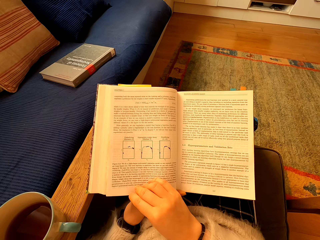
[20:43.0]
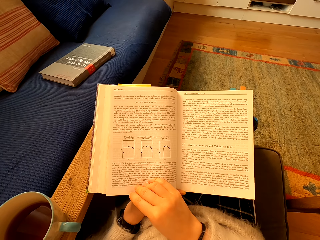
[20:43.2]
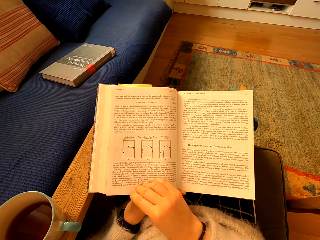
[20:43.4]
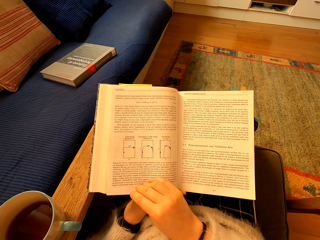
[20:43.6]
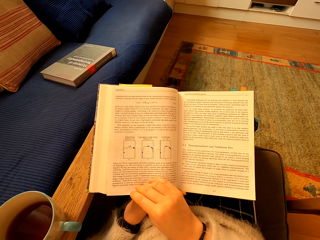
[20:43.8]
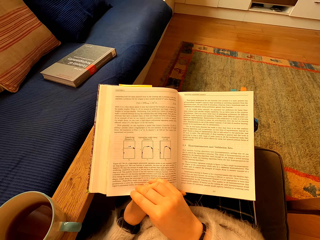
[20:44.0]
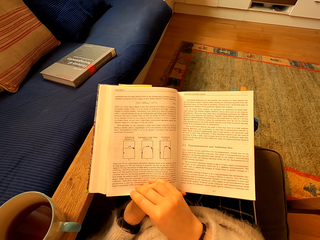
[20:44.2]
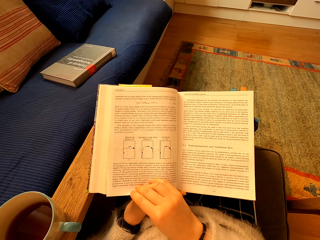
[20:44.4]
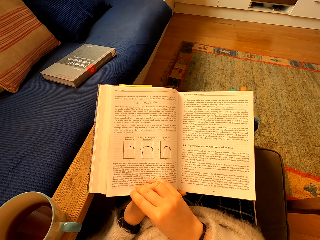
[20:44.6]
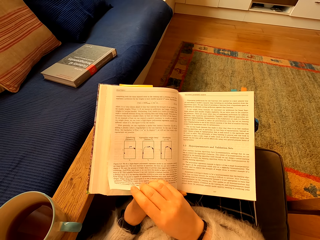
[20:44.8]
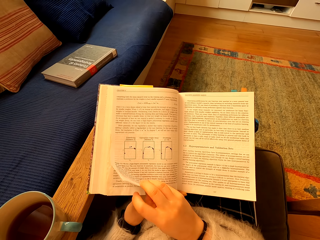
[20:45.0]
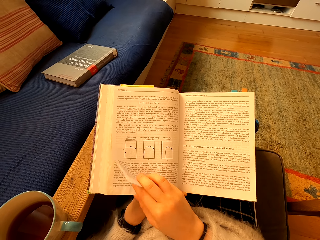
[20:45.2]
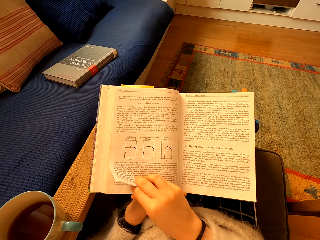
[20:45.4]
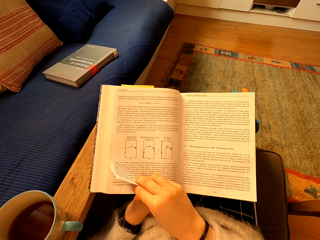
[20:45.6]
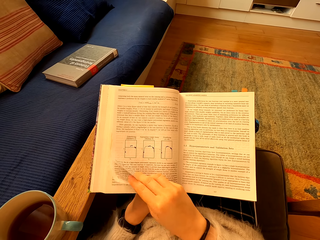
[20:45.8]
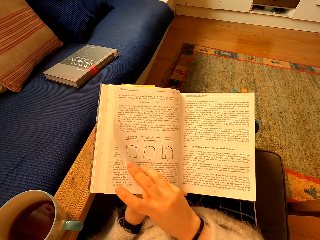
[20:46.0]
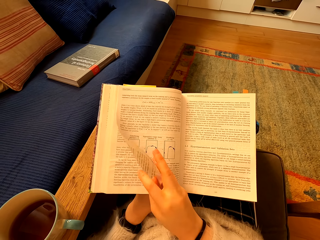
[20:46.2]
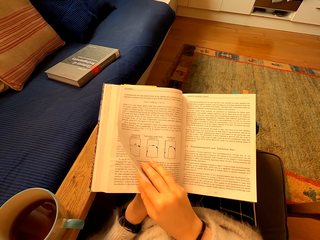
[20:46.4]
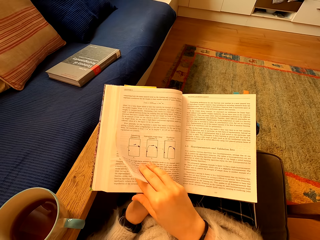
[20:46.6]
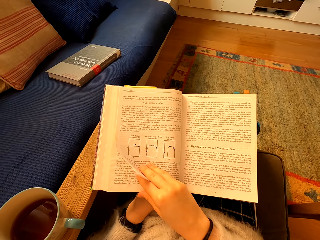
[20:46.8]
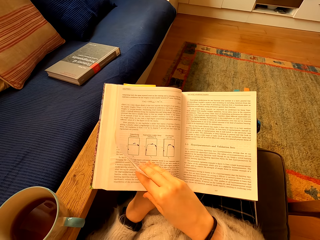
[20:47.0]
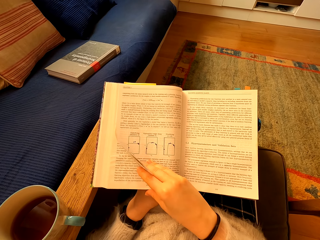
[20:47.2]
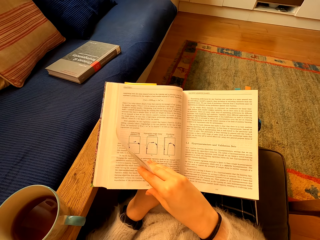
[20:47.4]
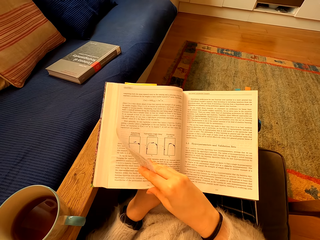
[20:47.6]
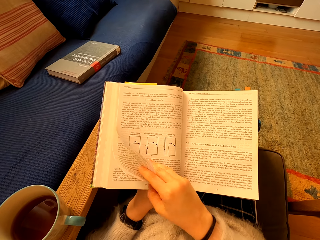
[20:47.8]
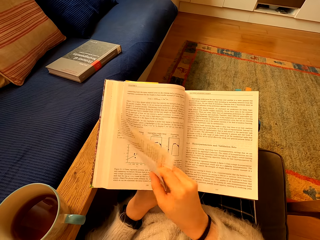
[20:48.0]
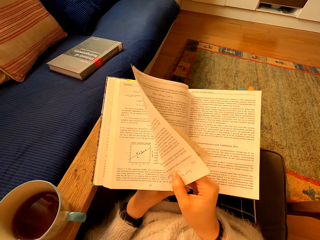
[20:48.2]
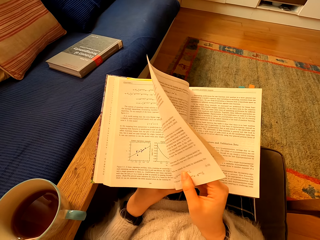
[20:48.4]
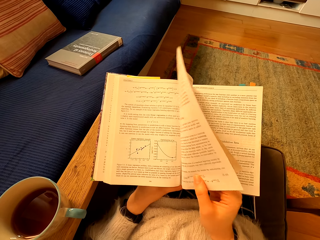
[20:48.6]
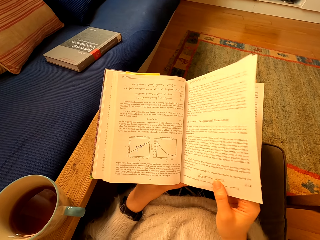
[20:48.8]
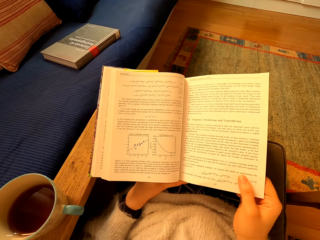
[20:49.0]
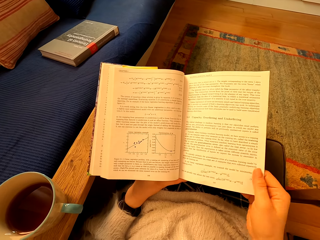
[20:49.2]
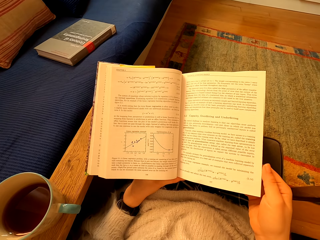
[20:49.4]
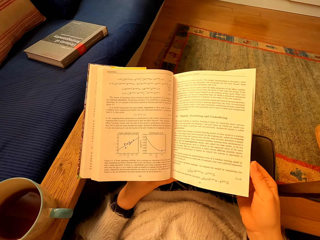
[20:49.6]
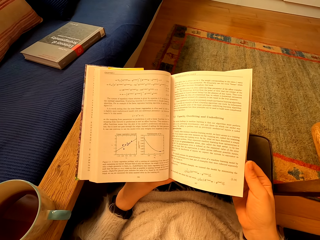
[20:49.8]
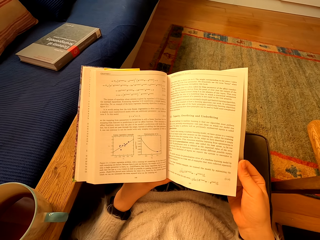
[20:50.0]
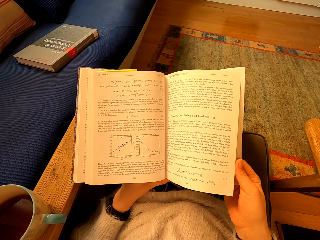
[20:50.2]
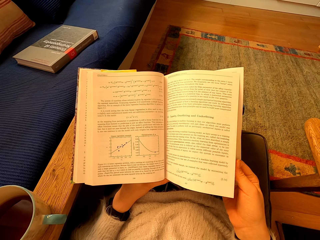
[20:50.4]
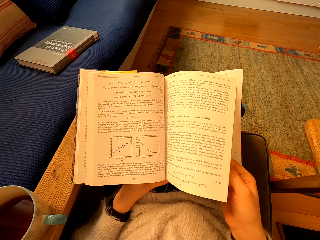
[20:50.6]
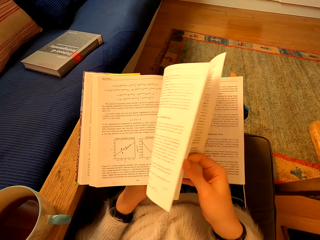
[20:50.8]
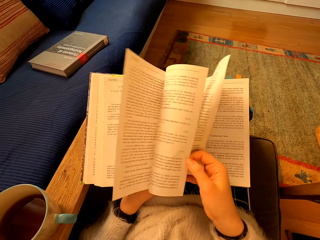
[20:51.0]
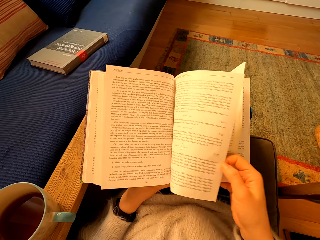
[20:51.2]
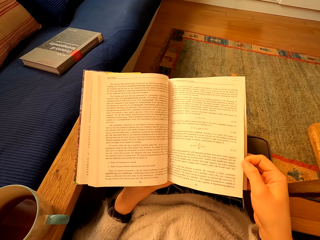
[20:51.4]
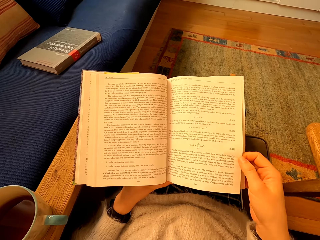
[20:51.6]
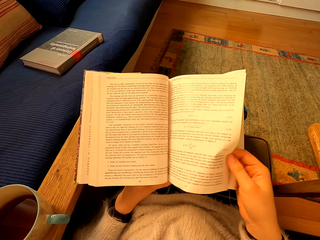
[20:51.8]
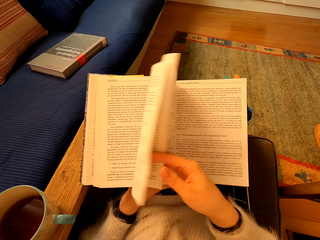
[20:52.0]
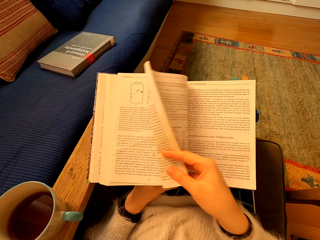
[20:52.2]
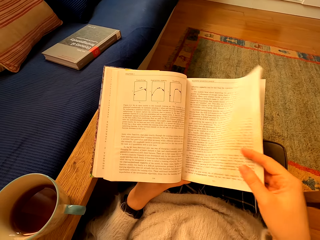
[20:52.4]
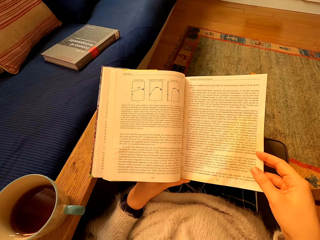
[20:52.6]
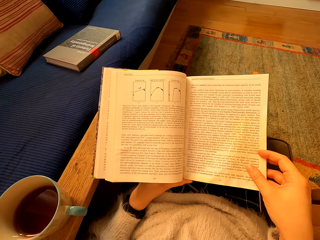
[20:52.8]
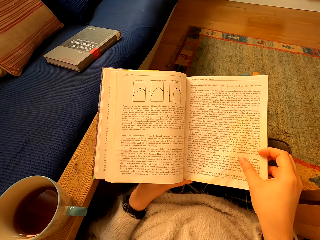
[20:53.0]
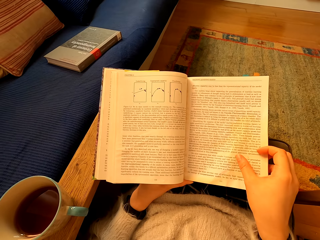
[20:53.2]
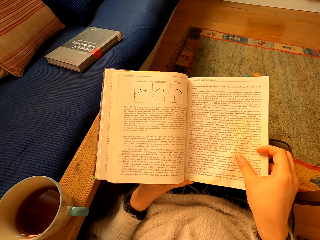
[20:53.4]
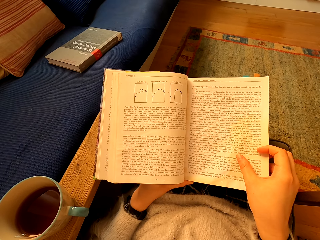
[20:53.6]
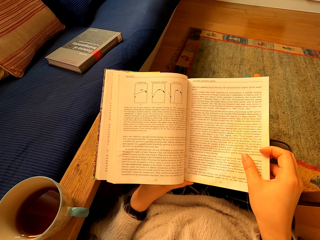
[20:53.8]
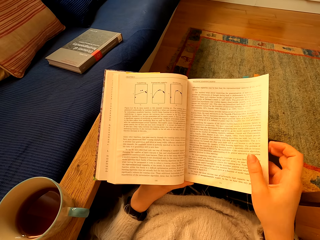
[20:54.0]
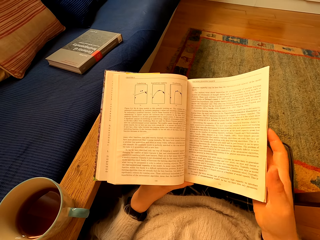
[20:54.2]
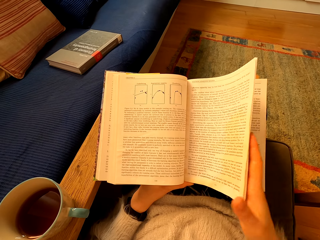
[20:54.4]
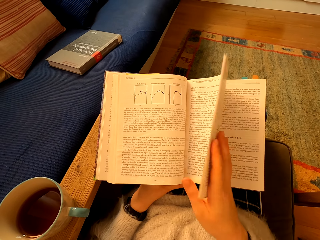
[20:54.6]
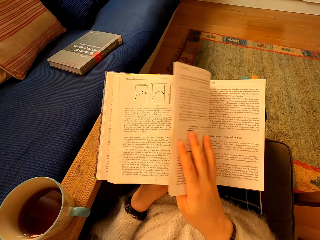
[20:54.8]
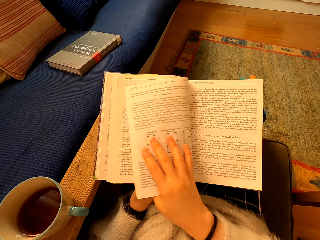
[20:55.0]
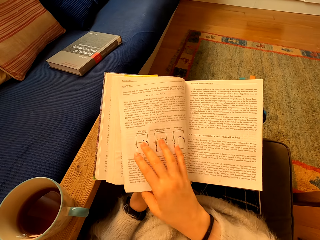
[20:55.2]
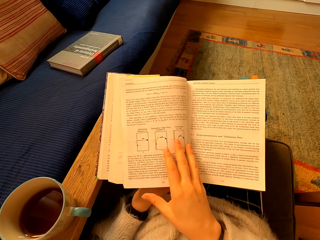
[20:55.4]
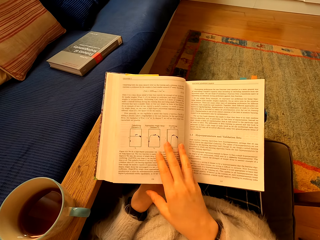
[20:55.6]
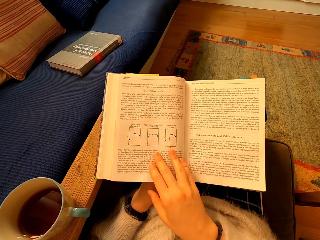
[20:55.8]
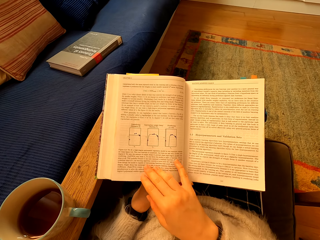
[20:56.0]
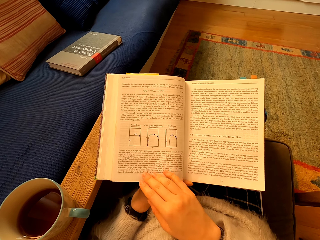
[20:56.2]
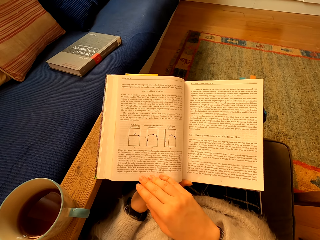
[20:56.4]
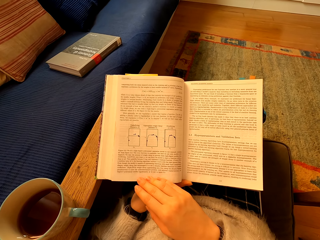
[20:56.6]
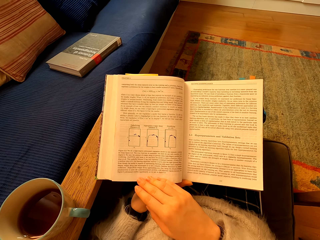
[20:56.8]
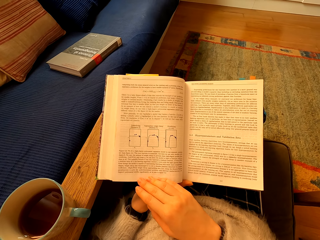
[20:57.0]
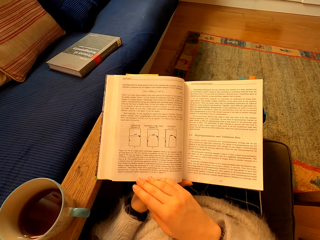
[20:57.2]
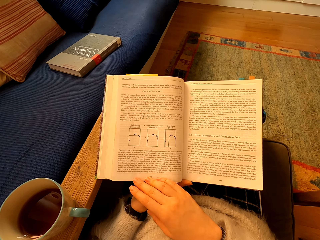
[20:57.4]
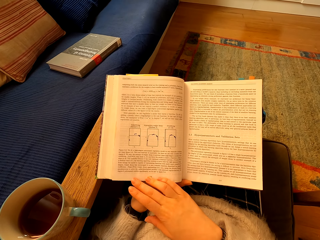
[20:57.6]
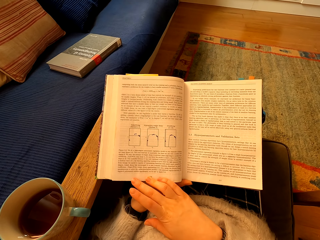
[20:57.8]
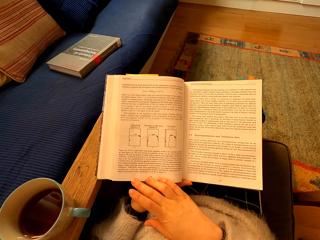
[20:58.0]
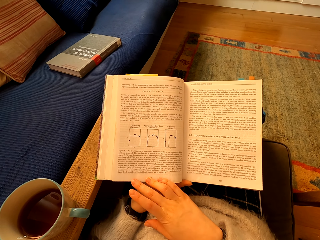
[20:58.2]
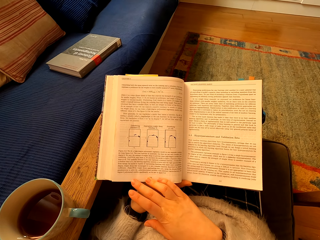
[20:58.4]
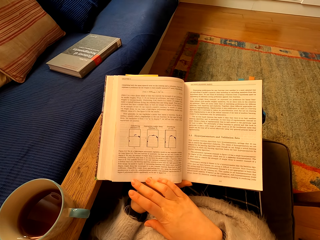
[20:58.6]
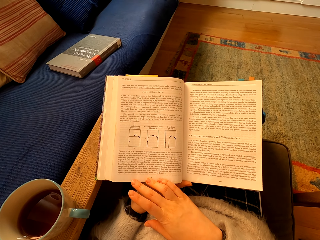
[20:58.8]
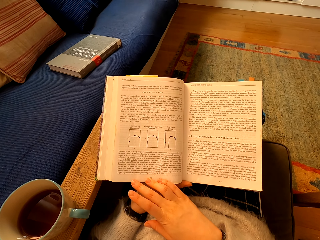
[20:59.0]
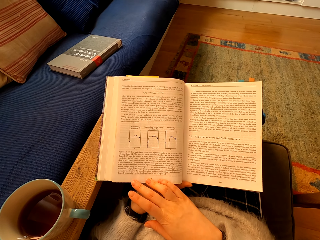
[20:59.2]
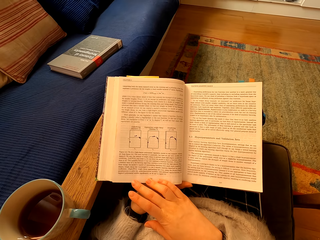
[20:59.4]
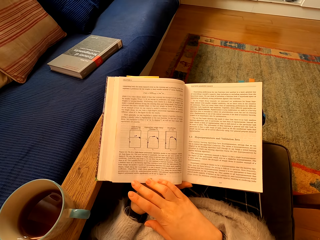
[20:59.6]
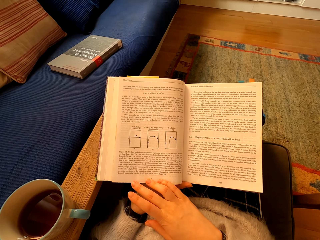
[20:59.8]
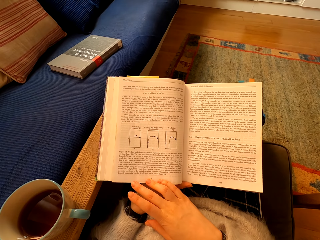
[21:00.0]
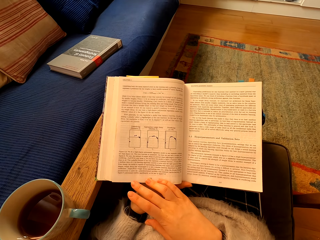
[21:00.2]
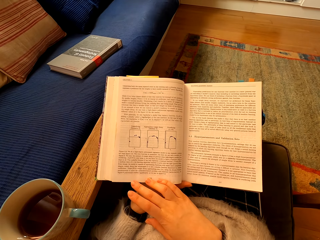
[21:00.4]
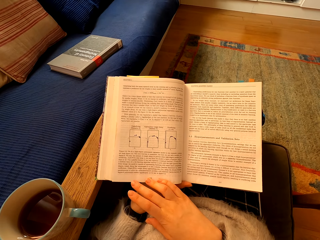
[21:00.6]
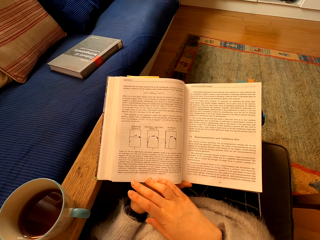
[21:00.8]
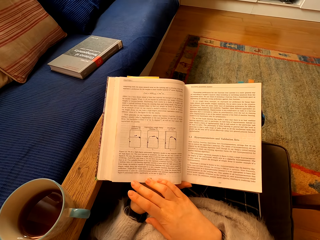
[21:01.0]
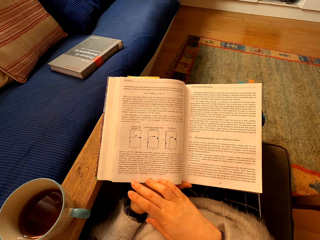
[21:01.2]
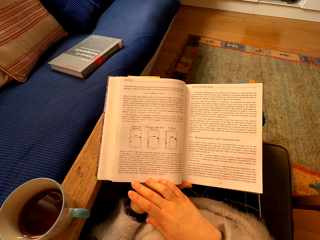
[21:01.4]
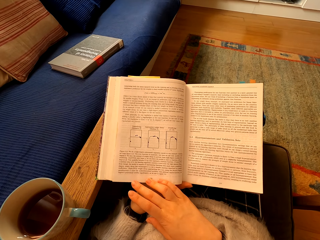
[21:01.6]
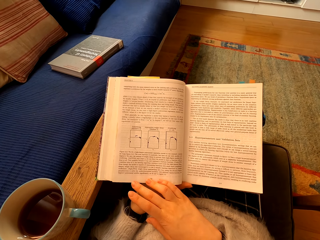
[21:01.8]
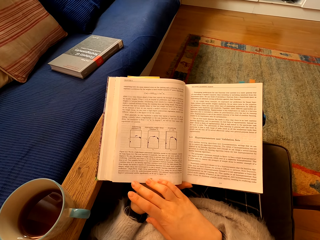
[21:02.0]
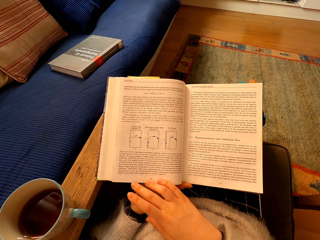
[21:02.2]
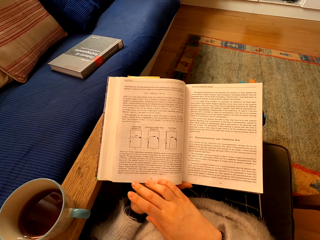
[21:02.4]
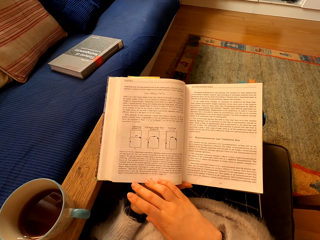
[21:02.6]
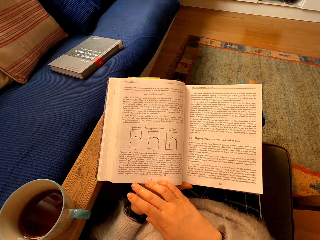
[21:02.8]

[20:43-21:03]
The camera wearer turns the pages of the book. They open the book. They flip the pages of the book. They read the book. They turn the page. They read the book.
